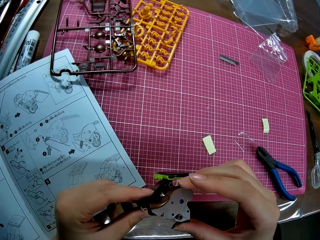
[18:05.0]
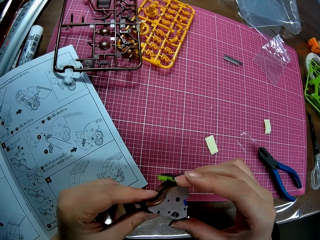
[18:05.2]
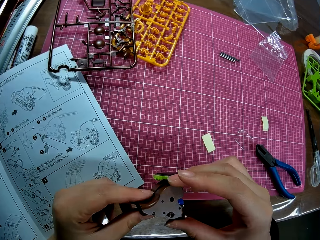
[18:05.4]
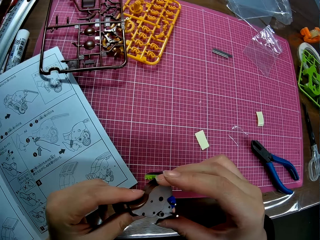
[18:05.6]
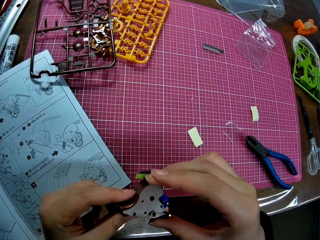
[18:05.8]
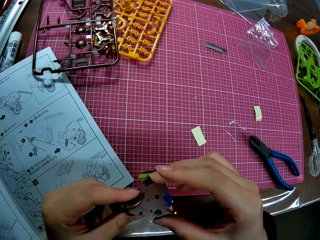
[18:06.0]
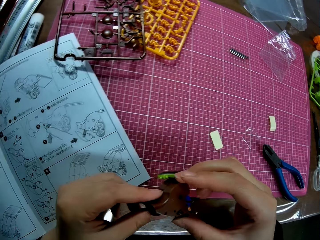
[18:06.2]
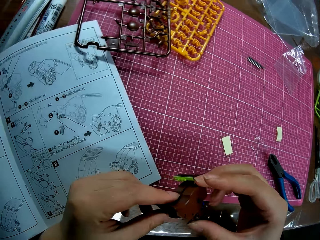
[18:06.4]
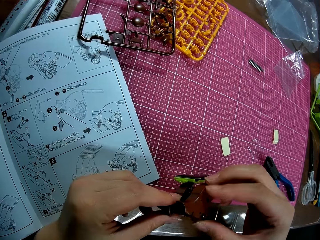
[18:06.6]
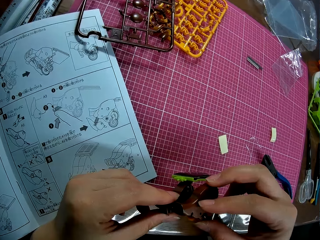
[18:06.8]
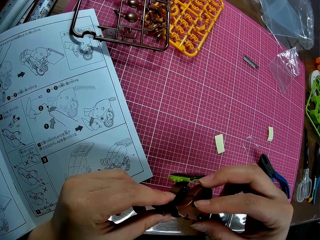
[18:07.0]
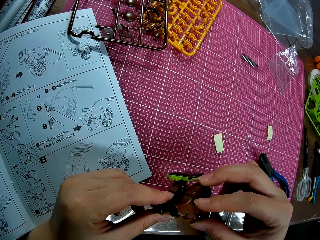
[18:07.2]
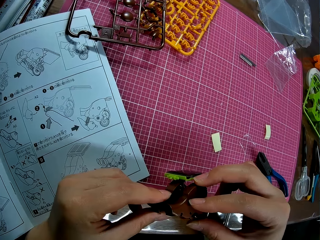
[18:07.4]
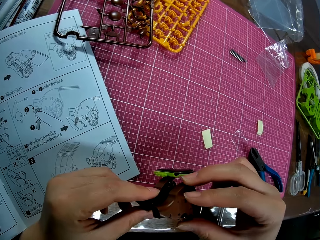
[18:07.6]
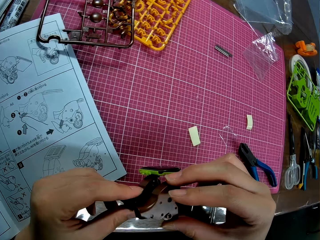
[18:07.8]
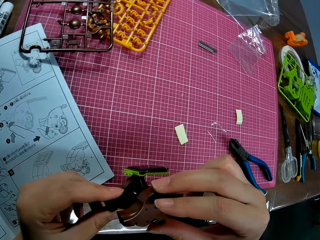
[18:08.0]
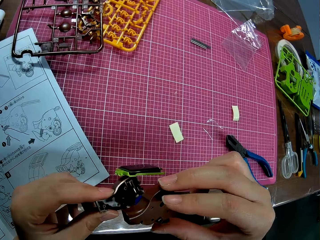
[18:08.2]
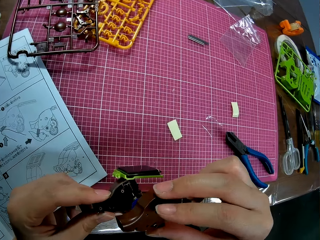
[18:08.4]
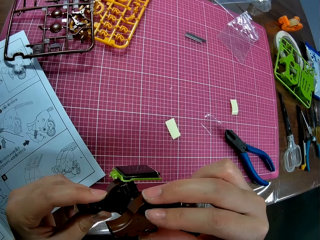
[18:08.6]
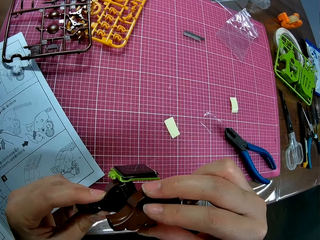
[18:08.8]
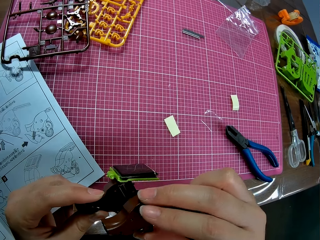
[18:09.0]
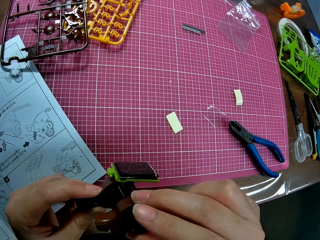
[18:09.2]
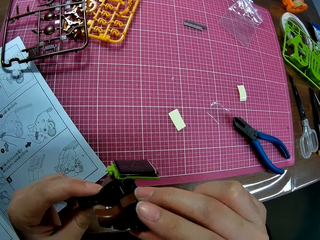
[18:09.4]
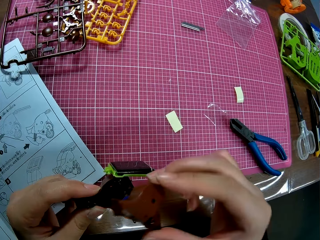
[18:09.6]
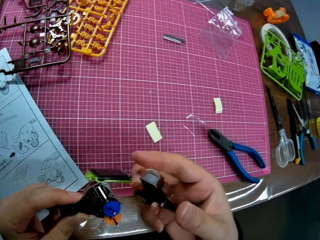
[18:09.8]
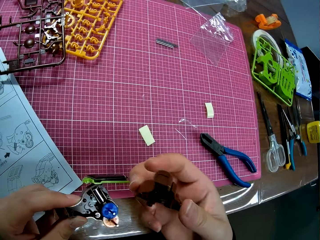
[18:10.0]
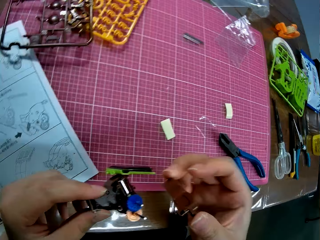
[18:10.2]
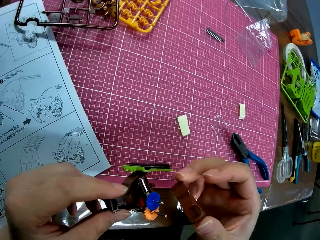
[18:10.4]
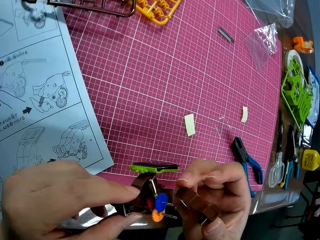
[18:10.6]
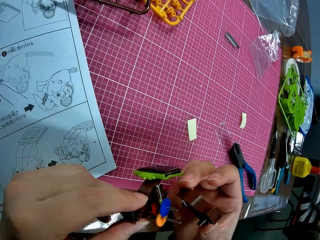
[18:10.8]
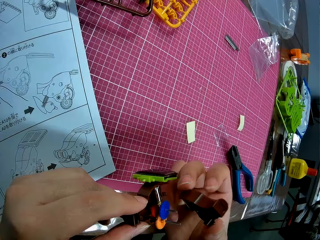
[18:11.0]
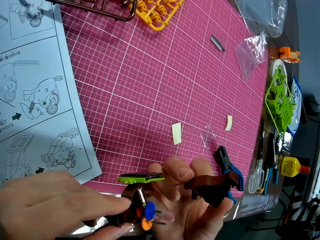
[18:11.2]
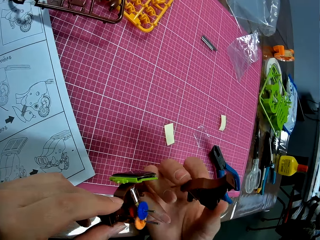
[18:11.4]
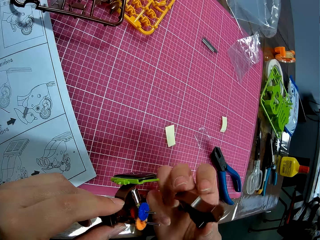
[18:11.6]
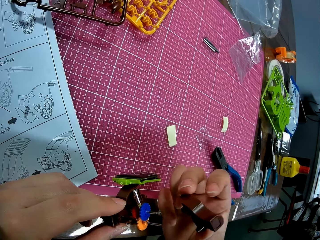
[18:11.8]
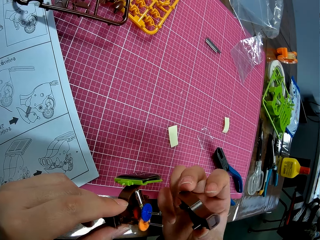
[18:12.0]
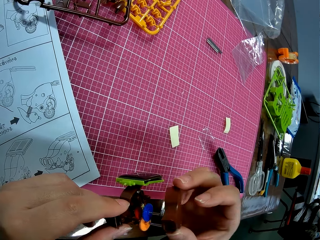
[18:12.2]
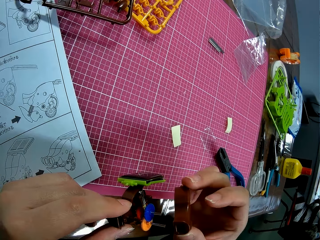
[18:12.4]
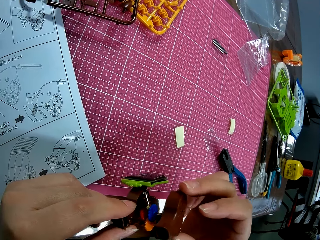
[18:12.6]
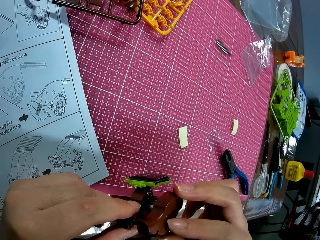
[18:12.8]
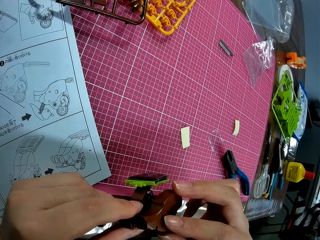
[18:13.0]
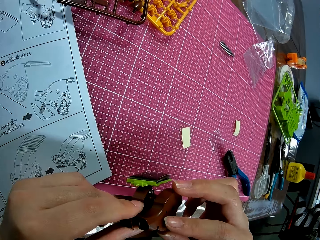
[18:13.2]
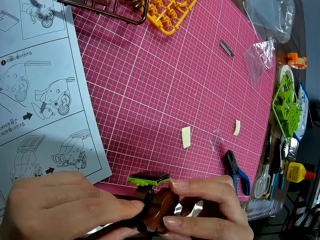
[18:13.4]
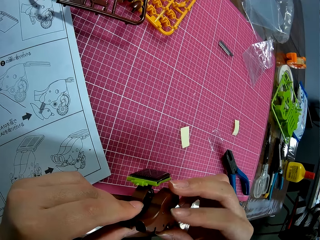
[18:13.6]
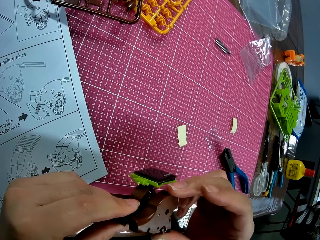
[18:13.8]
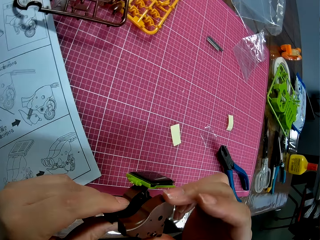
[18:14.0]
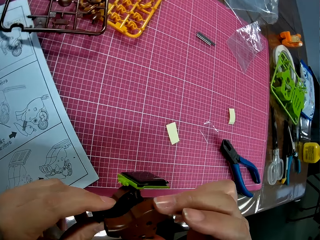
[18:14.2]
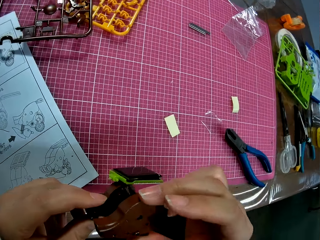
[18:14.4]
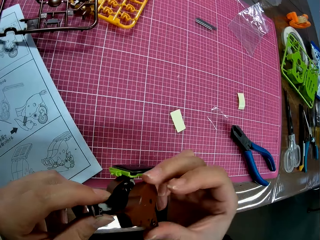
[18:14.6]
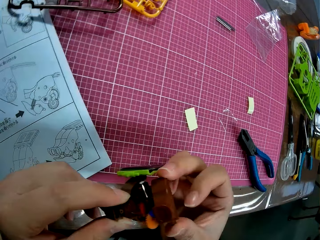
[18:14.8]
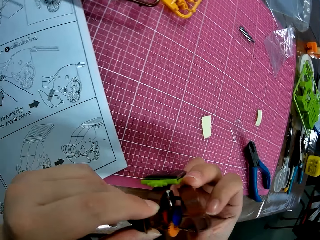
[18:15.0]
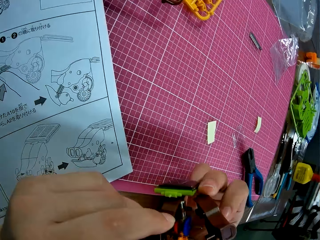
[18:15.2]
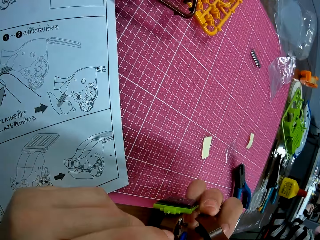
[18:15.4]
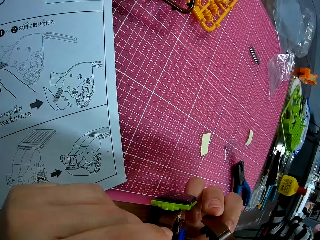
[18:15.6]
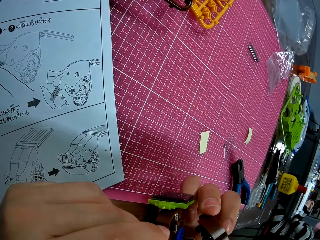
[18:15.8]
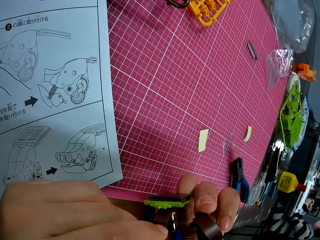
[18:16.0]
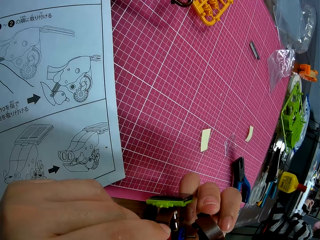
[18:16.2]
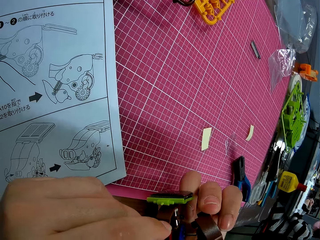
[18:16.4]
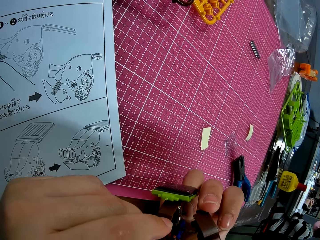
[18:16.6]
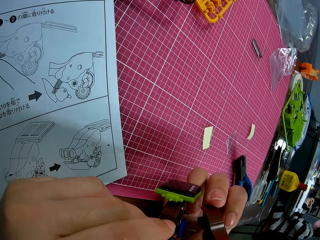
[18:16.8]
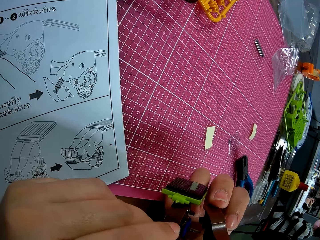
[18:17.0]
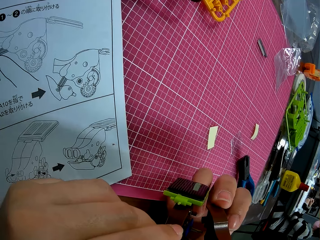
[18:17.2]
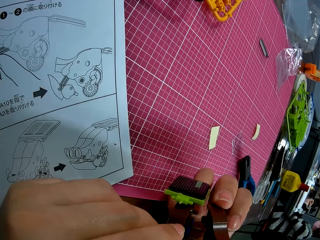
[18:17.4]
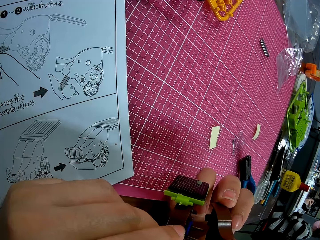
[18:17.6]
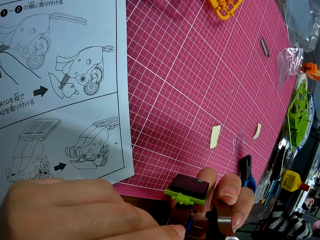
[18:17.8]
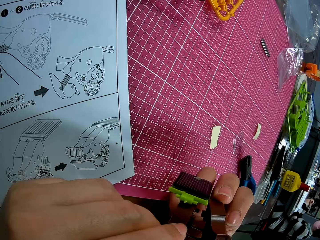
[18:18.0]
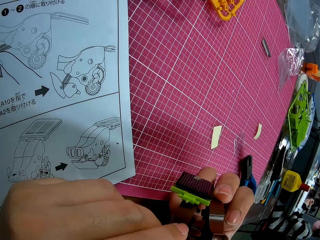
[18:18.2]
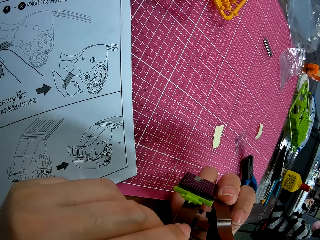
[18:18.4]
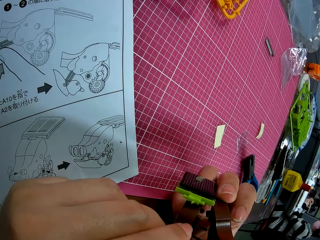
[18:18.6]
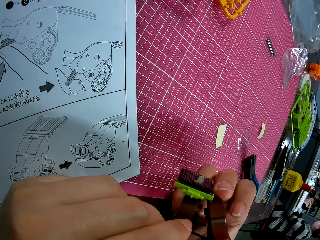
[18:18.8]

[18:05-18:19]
The camera wearer checks on the plastic gears. They check the plastic model piece. They place the piece on the plastic model.

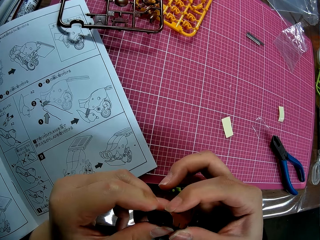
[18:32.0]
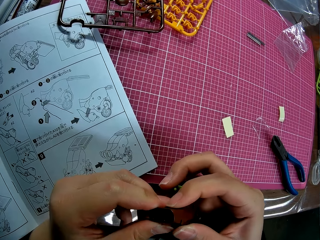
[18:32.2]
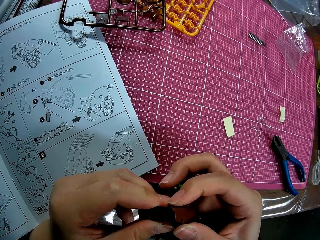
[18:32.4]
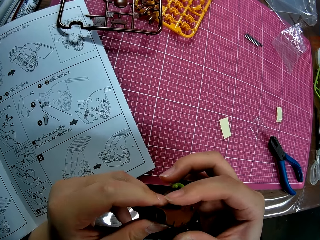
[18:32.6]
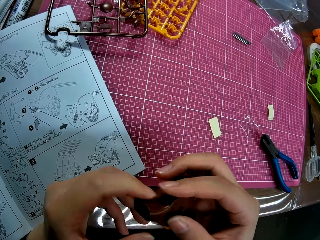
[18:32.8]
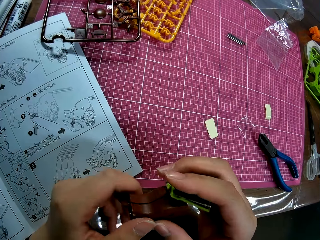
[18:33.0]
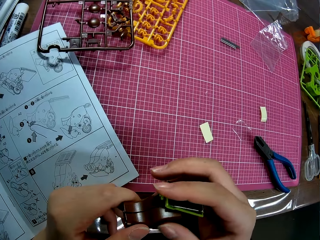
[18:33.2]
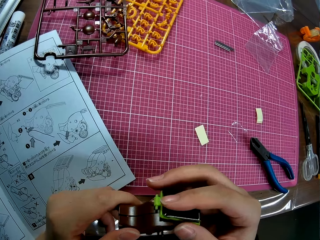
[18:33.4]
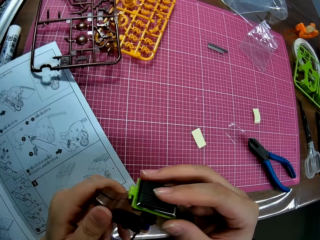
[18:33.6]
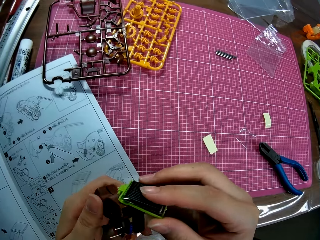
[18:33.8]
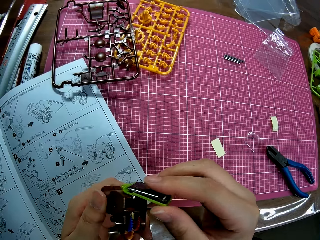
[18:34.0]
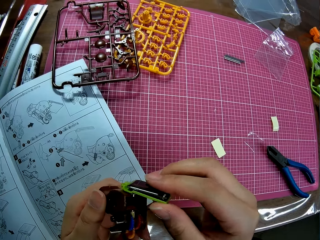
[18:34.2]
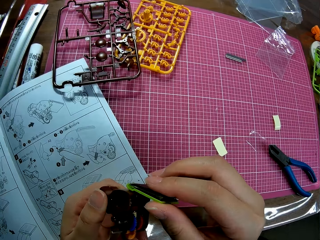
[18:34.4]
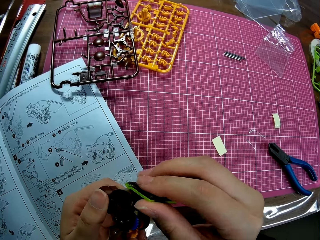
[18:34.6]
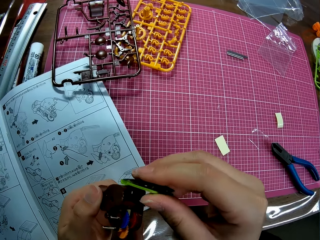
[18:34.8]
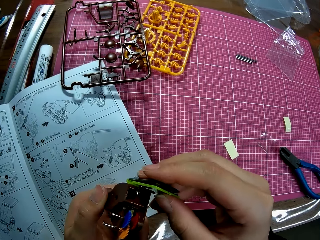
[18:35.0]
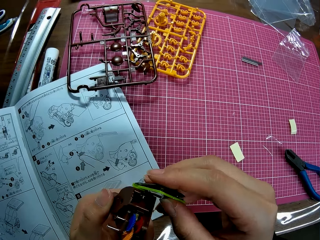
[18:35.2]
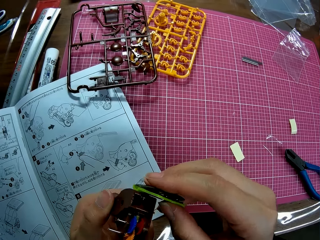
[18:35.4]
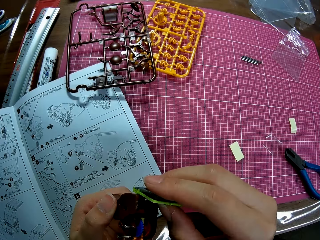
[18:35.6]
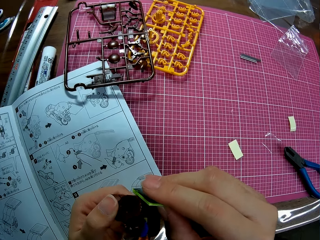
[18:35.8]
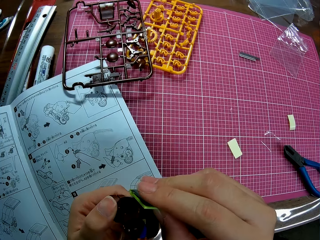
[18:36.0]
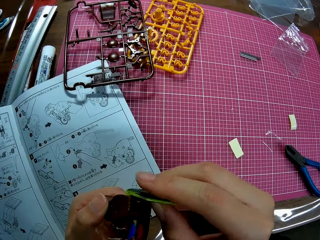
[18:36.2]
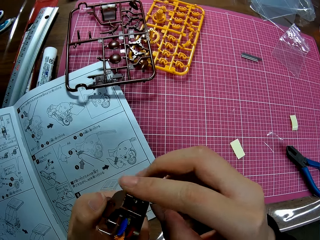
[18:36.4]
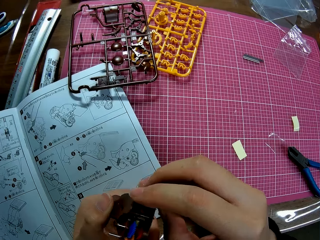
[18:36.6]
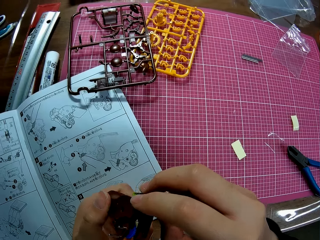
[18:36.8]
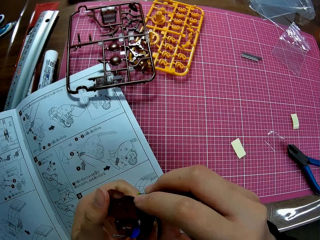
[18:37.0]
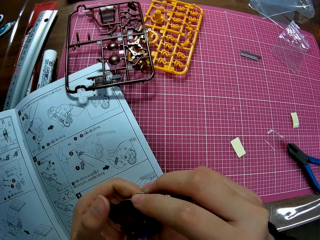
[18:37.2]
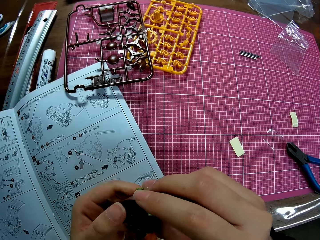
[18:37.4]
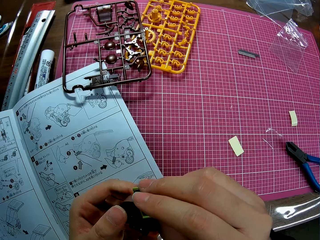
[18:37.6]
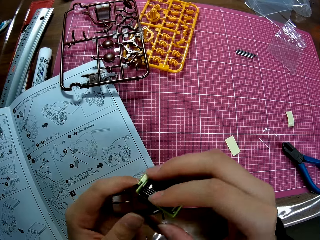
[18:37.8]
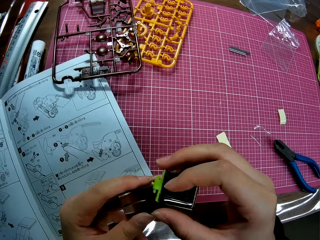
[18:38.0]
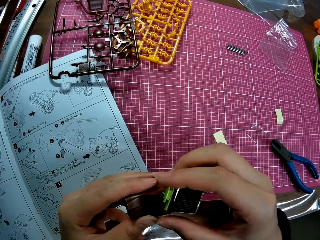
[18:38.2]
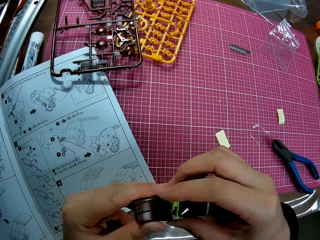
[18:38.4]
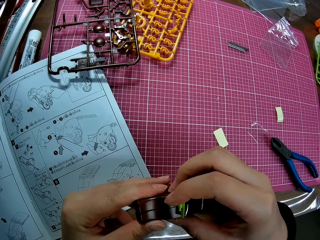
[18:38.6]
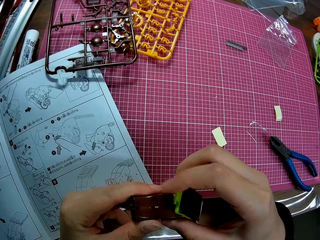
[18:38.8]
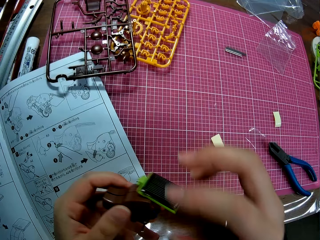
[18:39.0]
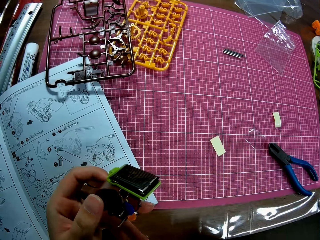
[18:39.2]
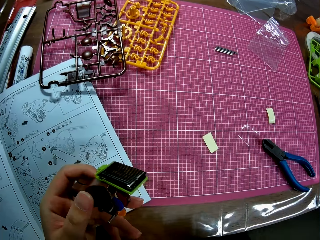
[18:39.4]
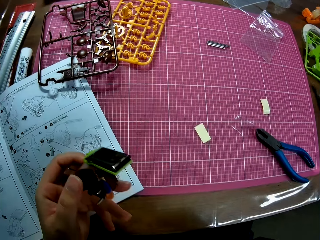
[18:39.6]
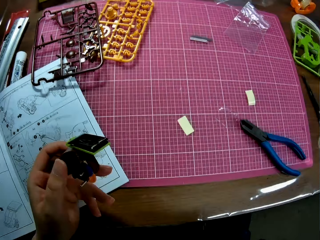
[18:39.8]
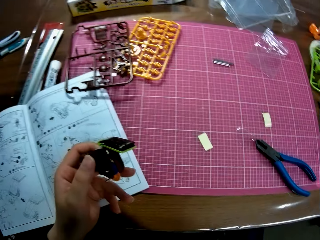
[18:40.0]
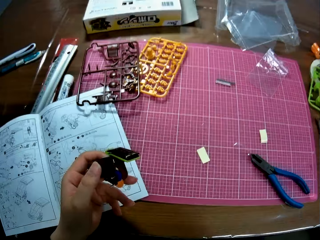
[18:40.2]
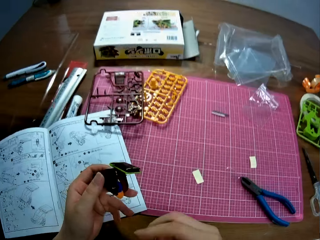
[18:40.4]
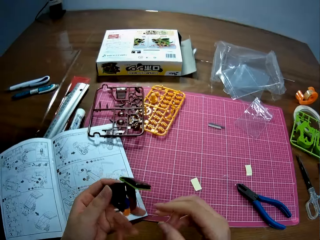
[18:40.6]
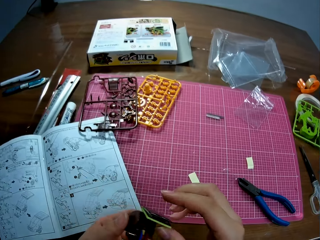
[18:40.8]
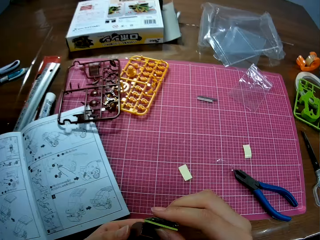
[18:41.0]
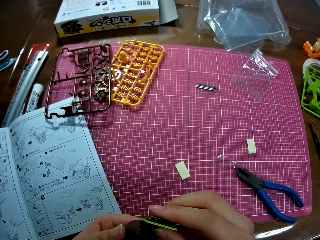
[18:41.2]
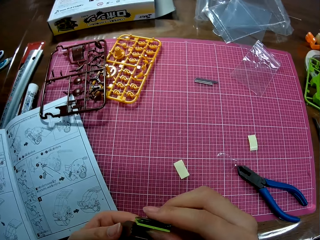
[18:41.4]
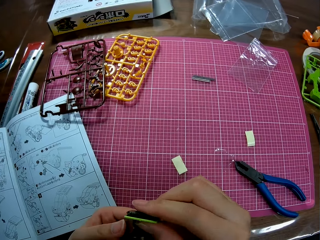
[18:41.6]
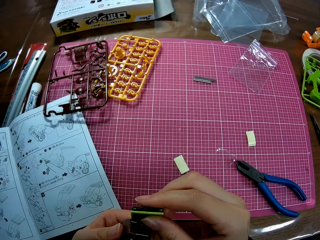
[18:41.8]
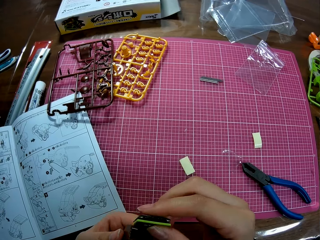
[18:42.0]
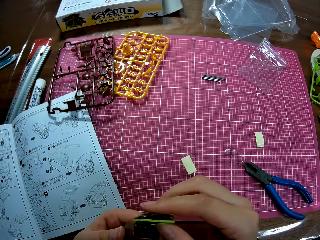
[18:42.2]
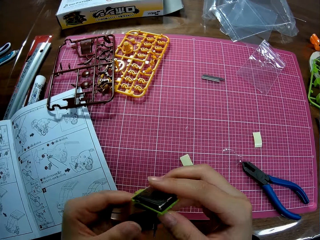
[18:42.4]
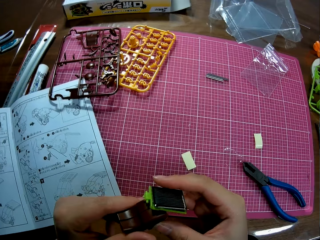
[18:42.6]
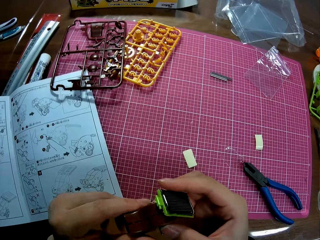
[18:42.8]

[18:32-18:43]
The camera wearer adjusts the mechanical model with his right hand. He removes his right hand from the mechanical model. He touches something. He resumes adjusting the mechanical model with both his hands. He looks at something.
